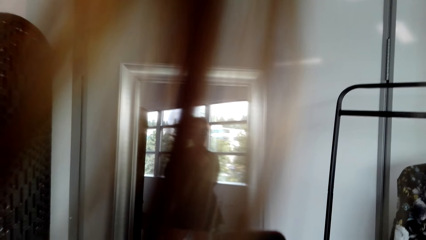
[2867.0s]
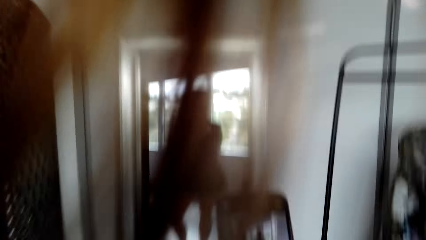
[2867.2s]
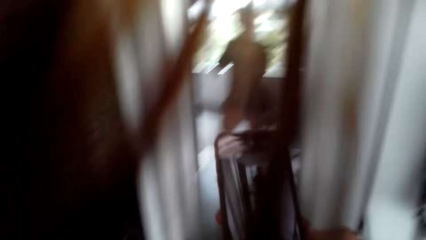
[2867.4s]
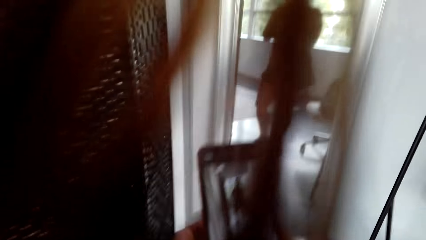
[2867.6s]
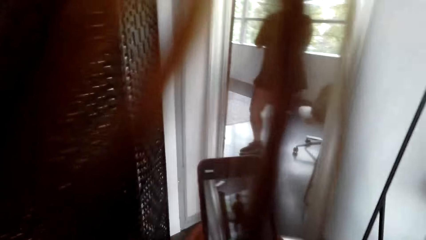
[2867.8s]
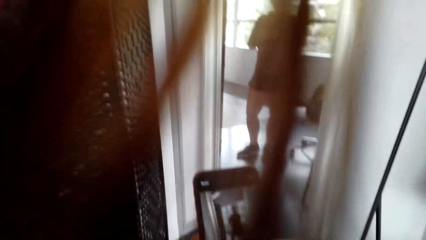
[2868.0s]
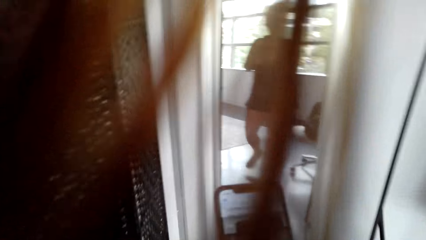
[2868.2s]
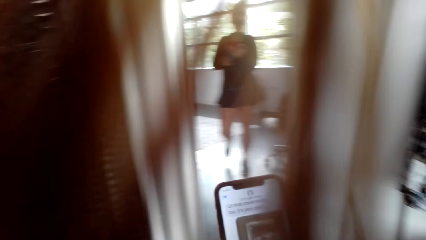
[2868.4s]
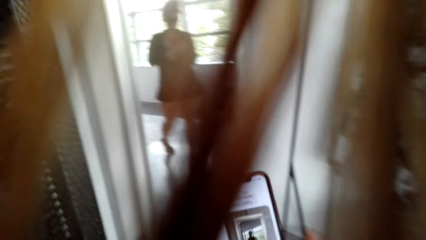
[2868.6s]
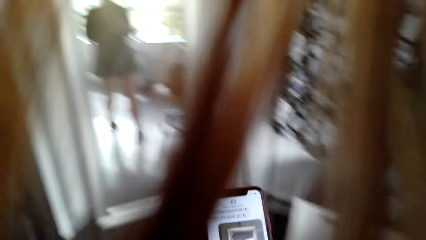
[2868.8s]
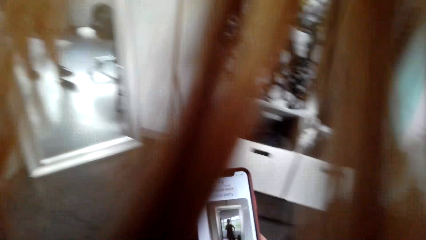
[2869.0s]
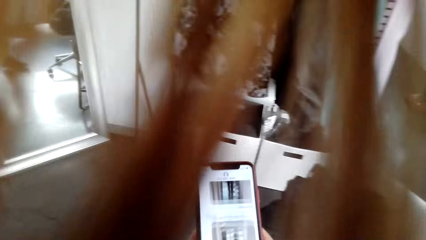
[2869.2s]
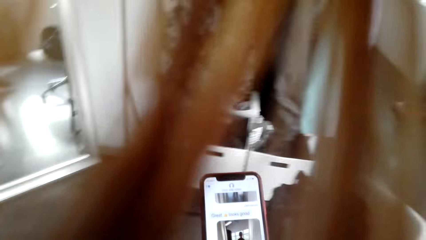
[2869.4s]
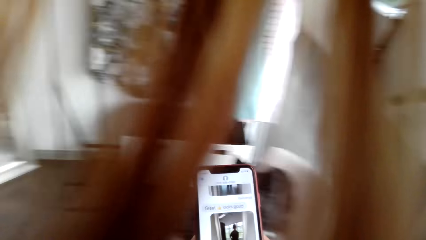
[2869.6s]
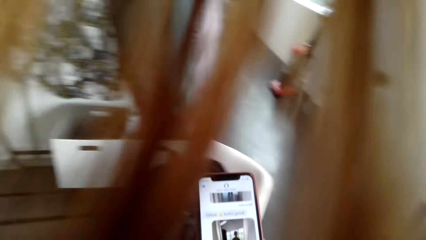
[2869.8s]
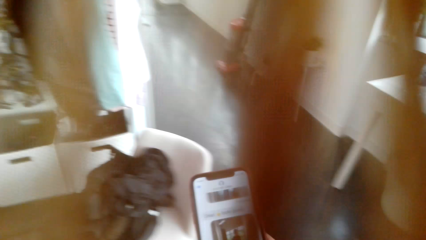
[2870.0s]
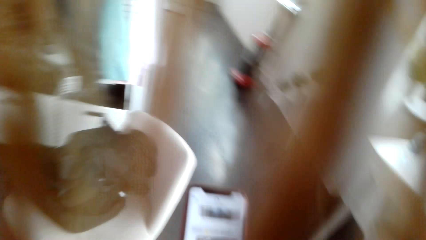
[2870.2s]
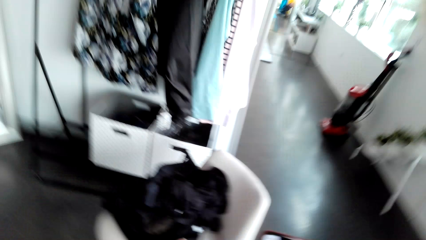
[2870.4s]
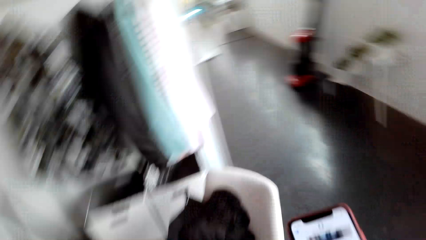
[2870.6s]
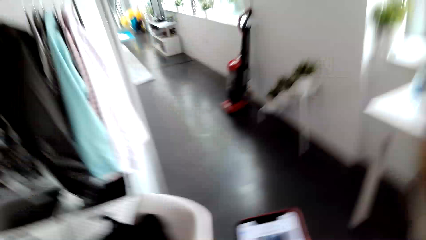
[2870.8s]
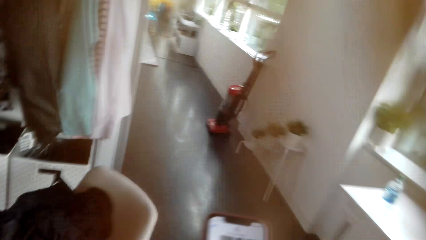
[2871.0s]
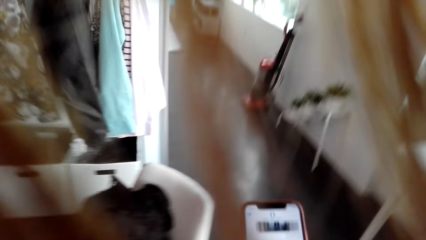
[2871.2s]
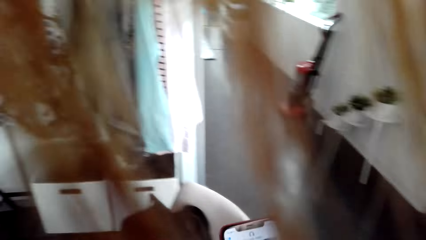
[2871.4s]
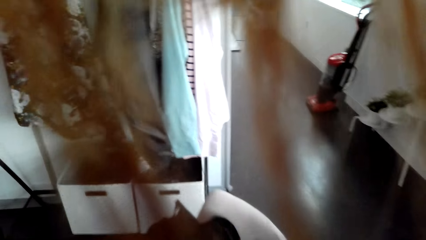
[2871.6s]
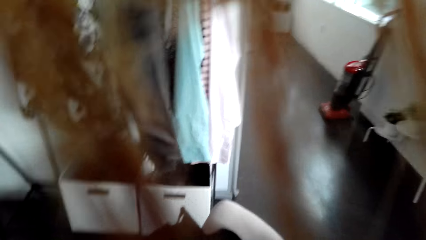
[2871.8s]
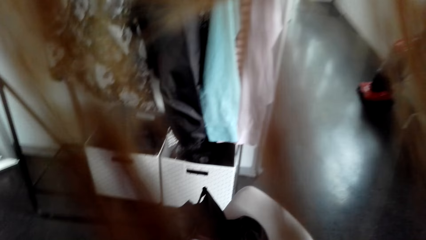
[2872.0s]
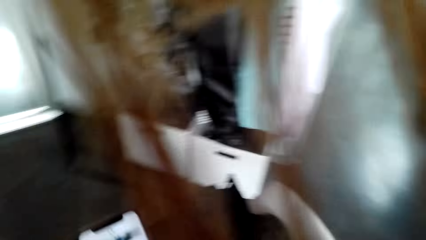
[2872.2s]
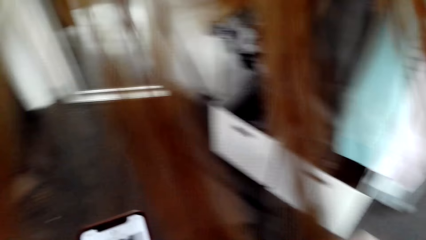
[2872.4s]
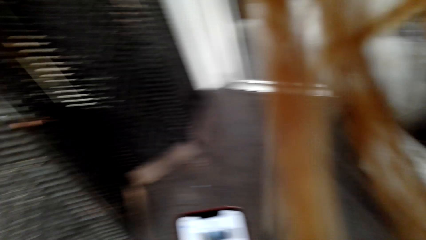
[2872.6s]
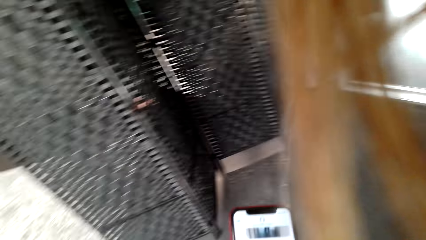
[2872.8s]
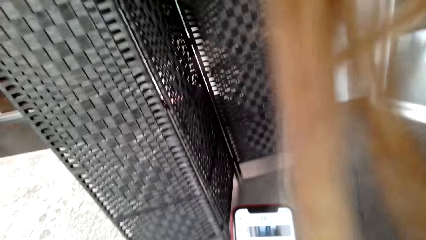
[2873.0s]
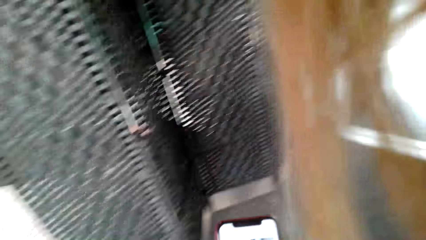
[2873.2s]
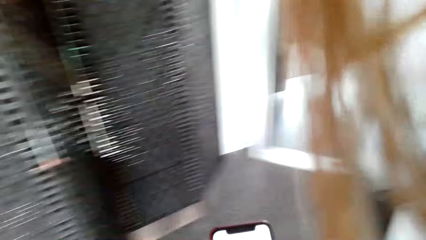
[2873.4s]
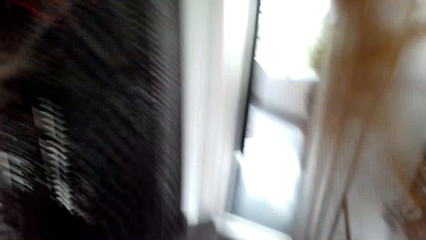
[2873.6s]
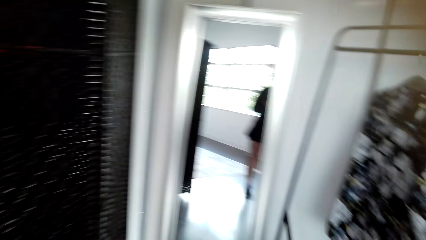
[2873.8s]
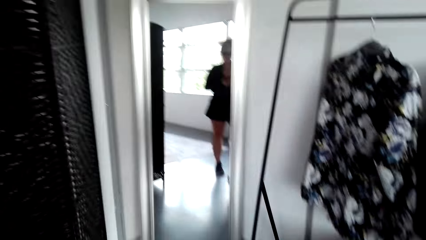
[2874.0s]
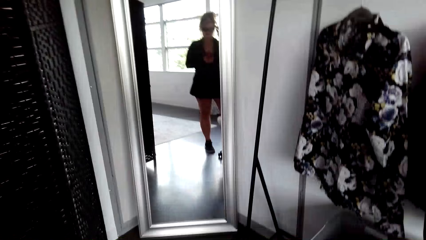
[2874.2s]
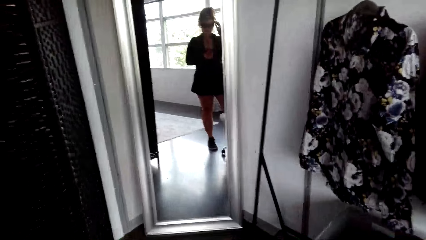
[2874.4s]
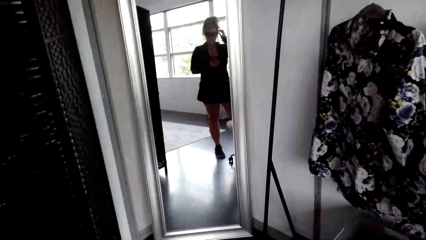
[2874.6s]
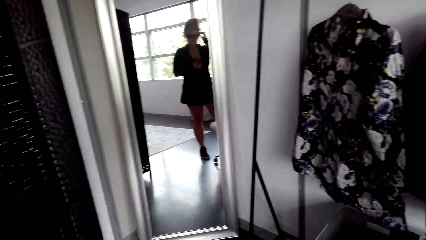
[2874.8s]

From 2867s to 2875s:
The camera wearer scrolls a phone. They move around the place.

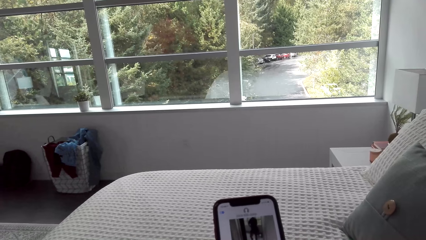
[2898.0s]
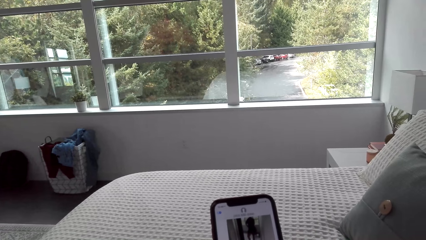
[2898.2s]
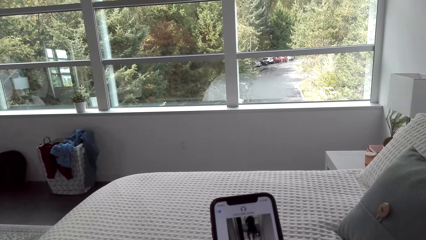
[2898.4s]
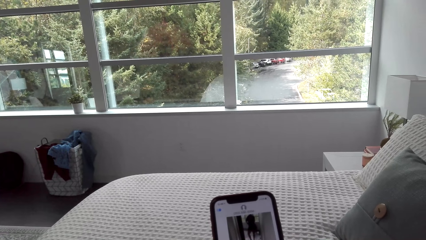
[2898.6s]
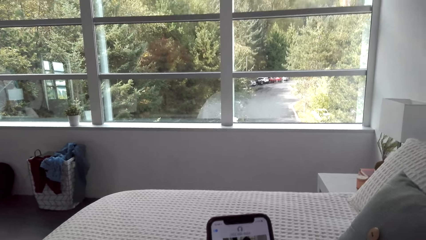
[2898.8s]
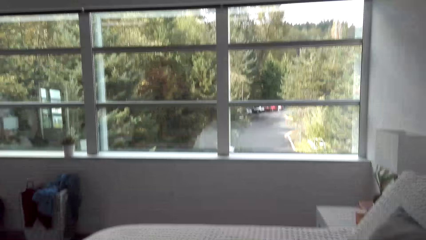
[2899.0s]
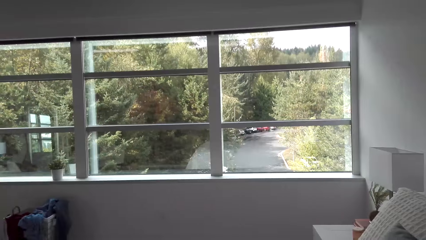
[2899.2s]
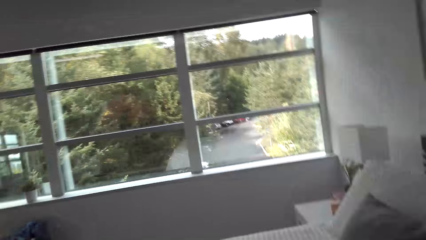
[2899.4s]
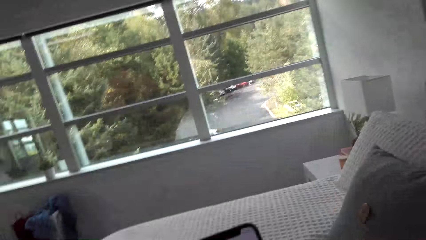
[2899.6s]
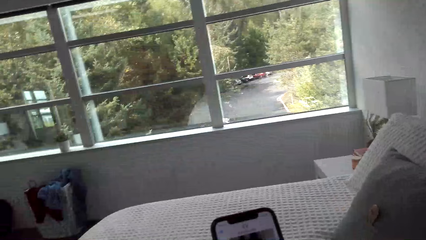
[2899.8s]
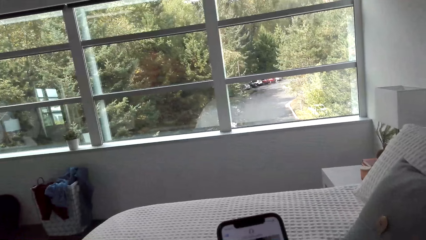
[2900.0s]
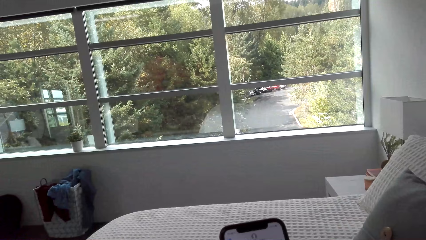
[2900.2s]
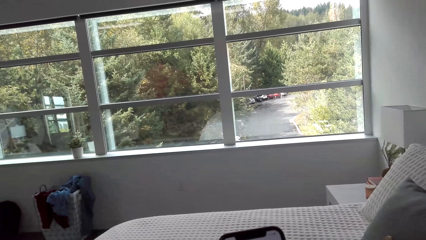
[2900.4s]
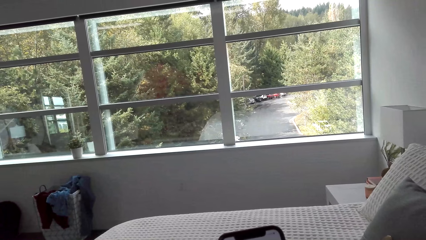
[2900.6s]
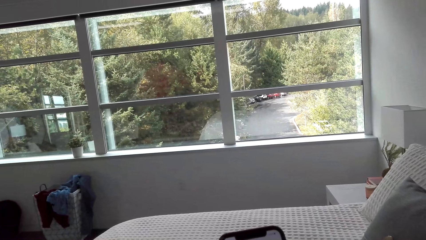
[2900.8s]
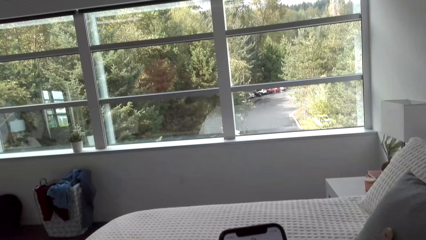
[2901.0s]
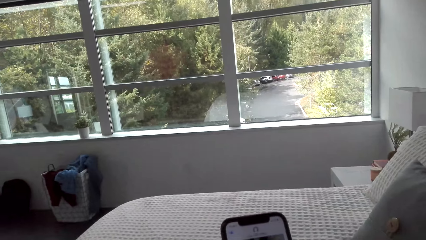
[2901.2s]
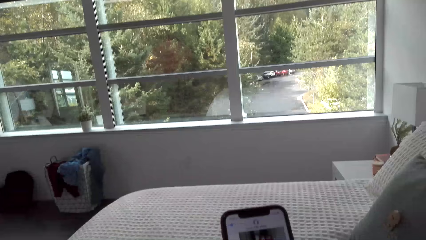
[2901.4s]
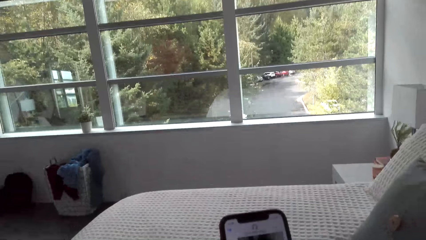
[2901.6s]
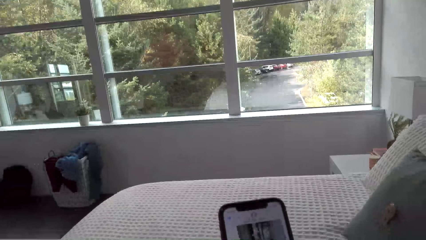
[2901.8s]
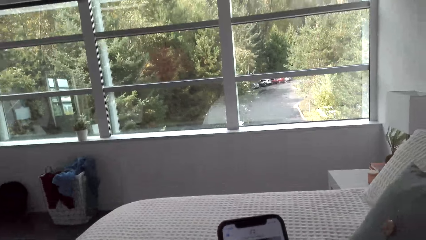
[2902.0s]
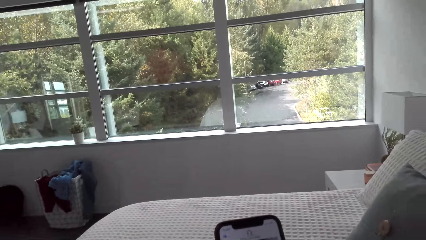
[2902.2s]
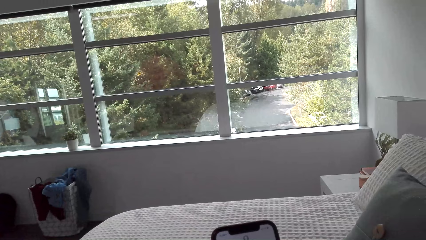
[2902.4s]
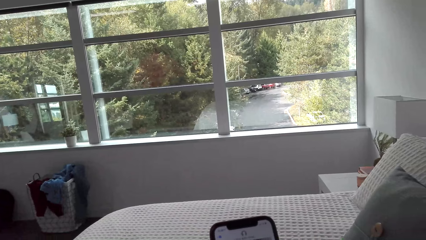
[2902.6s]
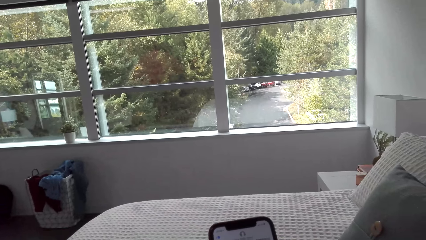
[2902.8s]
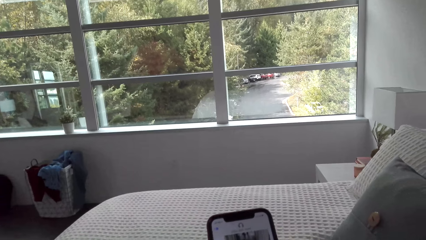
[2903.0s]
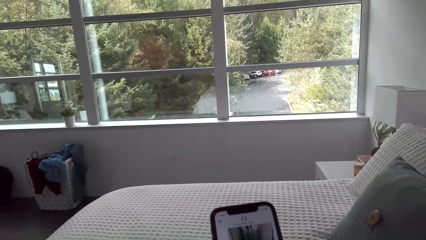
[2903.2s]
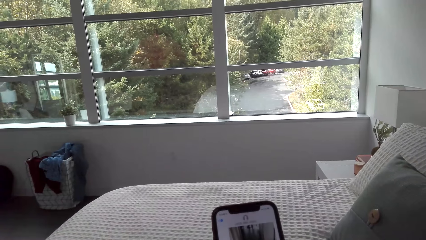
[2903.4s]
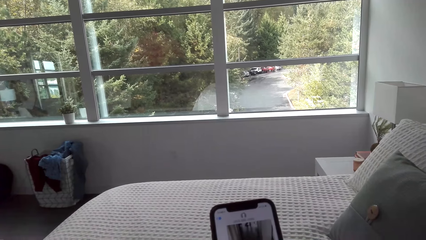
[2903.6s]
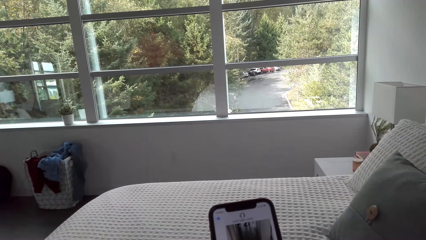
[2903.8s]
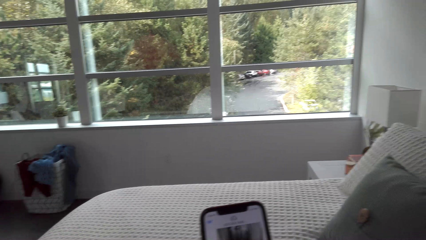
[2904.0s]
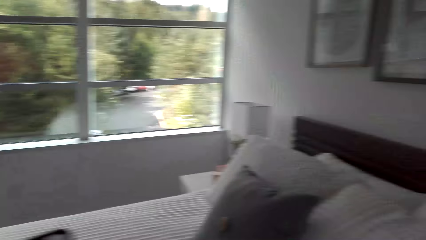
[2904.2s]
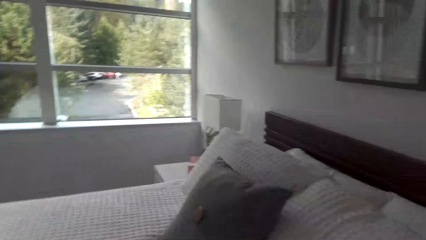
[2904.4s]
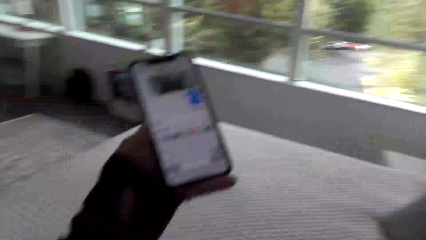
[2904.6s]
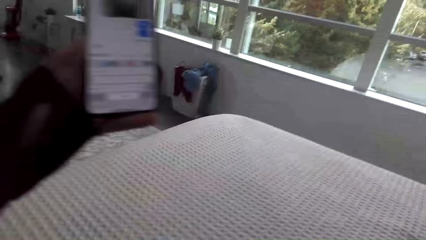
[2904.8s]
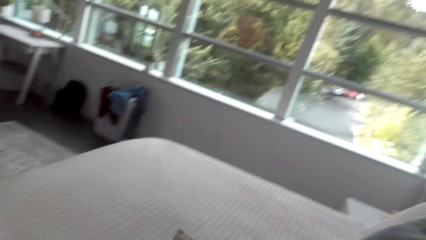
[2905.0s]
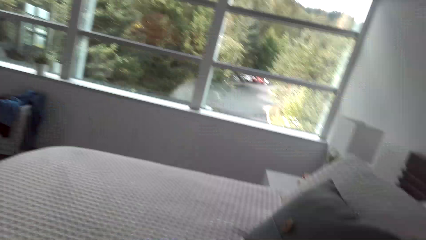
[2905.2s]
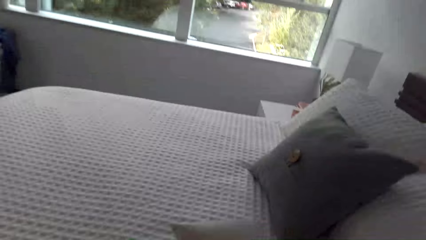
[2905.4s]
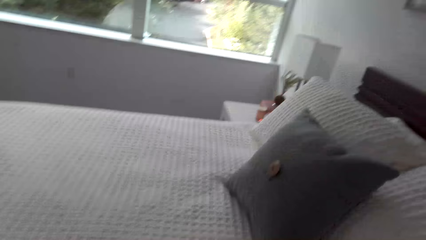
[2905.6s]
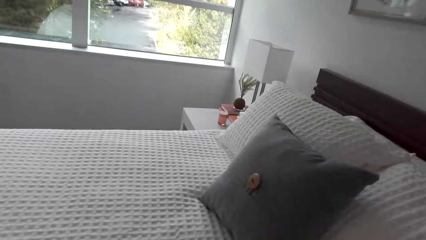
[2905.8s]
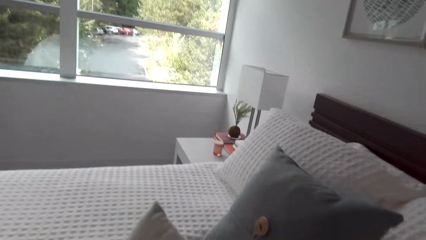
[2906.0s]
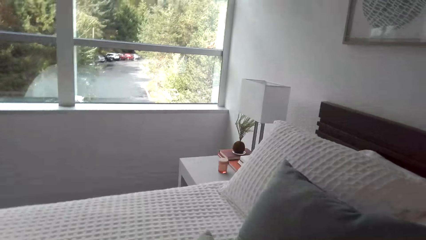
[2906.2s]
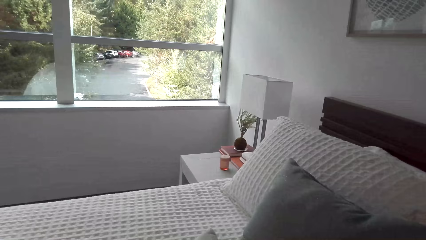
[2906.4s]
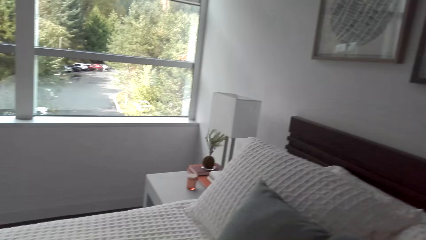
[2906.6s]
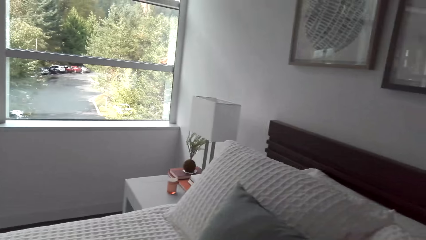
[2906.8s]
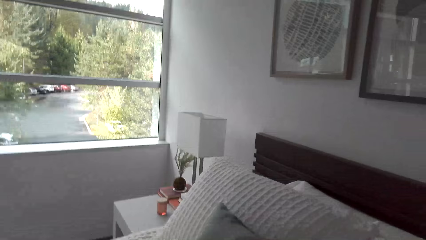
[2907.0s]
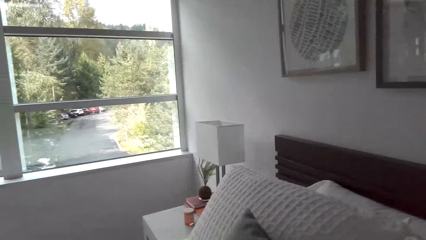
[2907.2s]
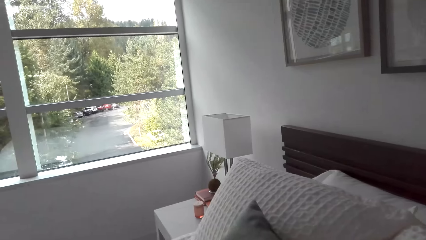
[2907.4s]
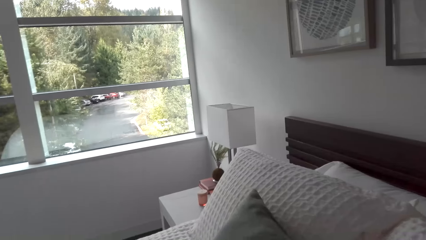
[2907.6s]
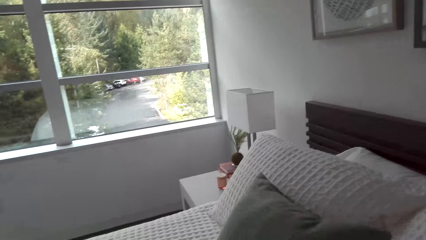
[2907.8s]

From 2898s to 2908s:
The camera wearer looks at the window.
